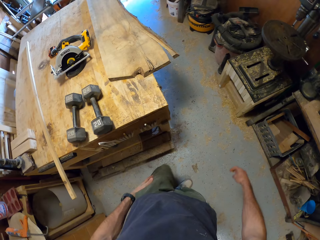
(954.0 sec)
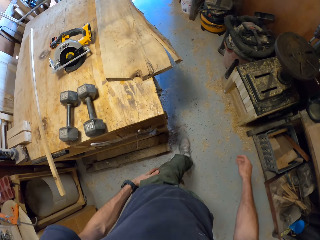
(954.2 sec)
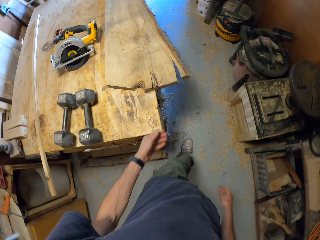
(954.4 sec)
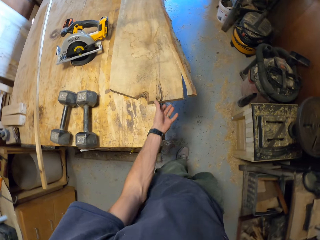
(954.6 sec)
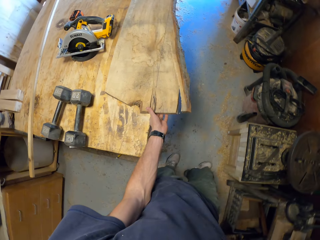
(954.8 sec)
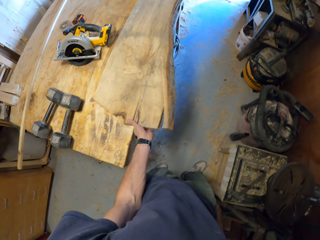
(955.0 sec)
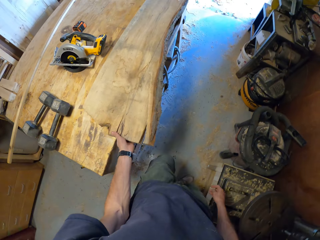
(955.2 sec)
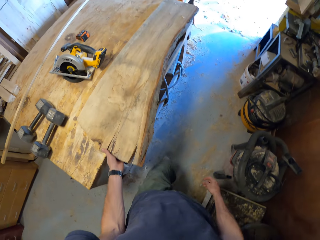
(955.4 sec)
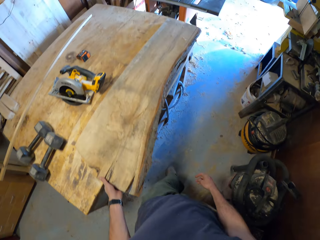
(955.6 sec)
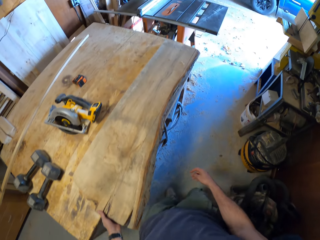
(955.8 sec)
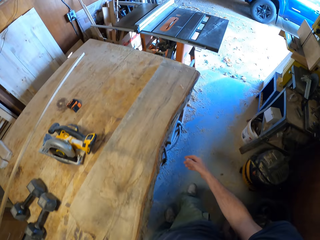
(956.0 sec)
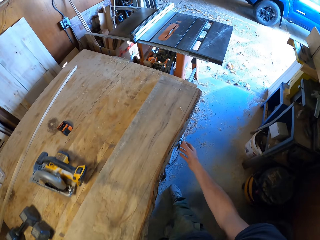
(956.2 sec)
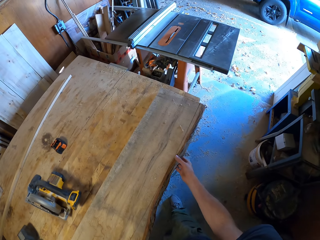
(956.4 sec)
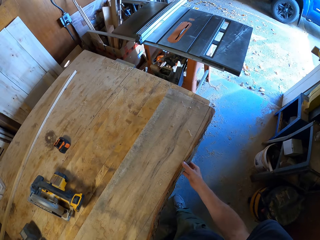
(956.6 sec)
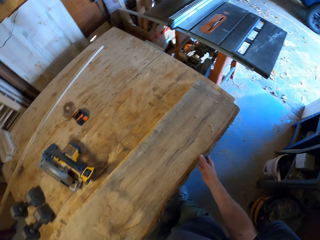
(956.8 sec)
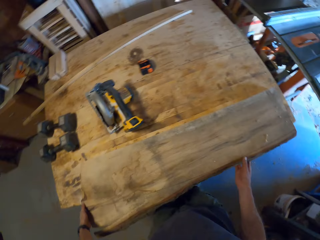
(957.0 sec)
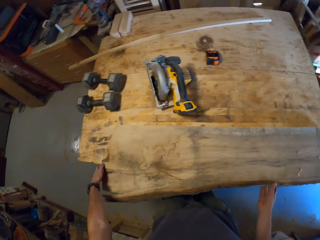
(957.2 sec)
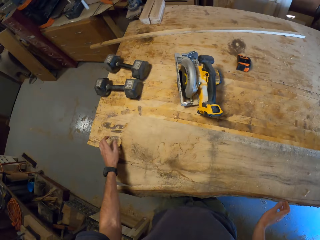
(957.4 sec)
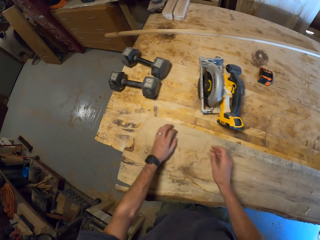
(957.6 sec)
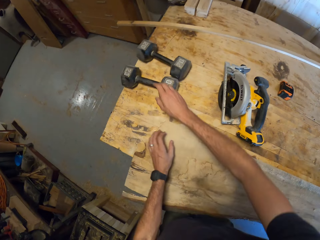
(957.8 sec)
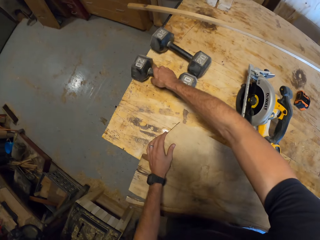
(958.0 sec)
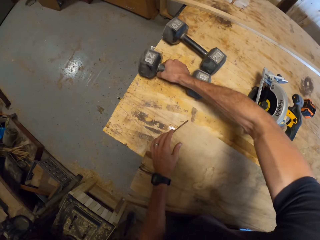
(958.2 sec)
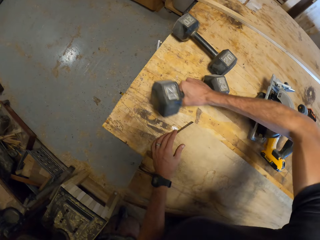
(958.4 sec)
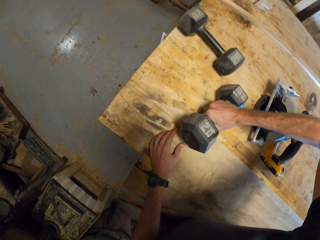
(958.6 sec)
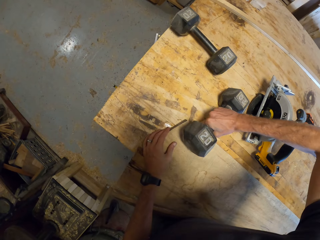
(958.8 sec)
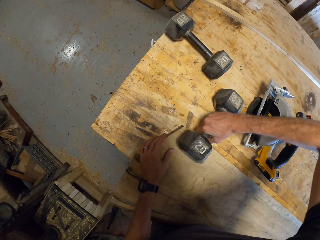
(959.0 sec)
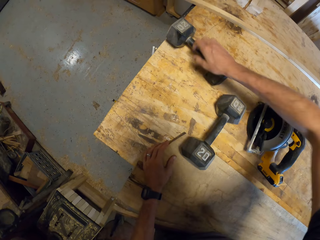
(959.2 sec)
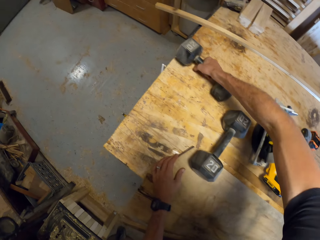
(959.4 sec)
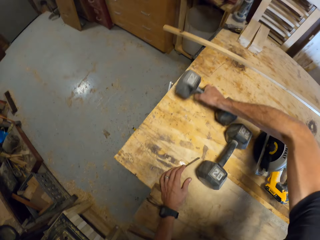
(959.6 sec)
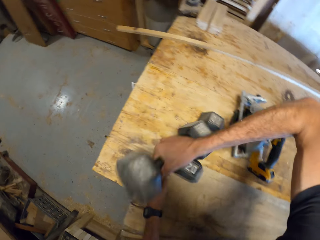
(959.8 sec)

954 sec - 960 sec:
The camera wearer walks round the workshop. He touches the wood on the table with his left hand. He touches the wood on the table with his right hand. He picks up the dumbbell on the table with his right hand and places the dumbbell on the top side of the wood.

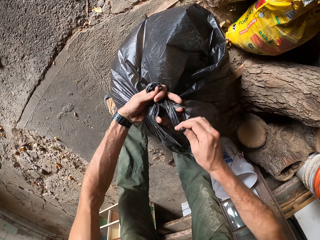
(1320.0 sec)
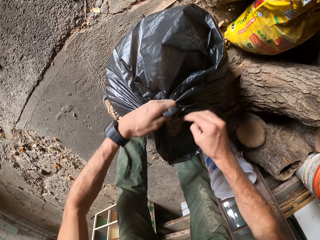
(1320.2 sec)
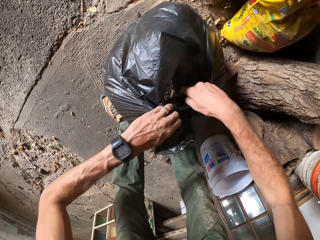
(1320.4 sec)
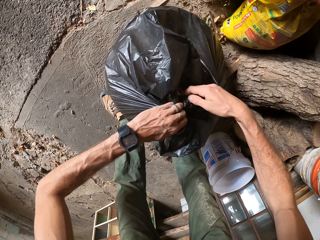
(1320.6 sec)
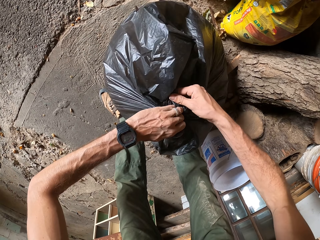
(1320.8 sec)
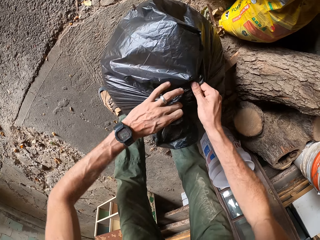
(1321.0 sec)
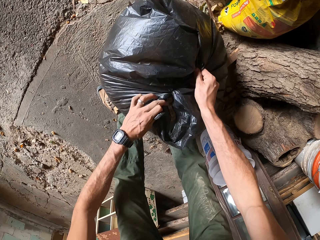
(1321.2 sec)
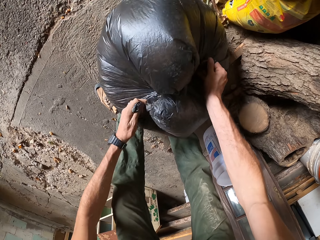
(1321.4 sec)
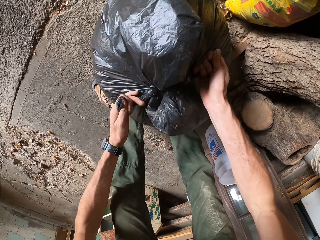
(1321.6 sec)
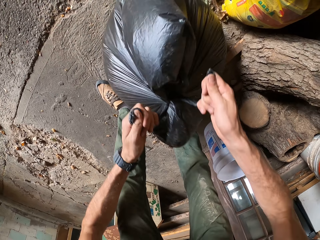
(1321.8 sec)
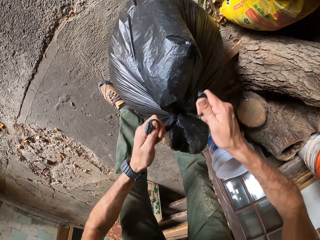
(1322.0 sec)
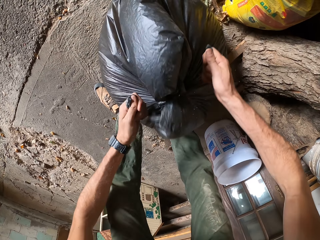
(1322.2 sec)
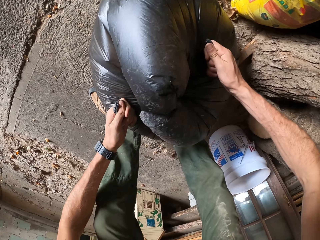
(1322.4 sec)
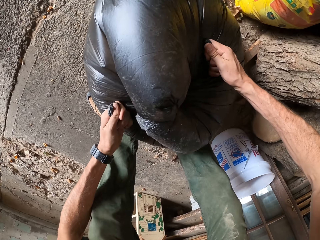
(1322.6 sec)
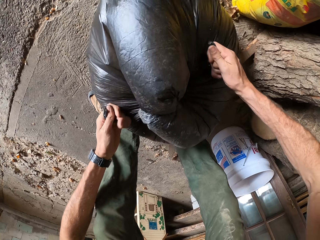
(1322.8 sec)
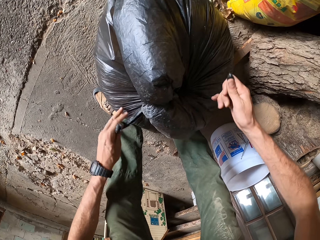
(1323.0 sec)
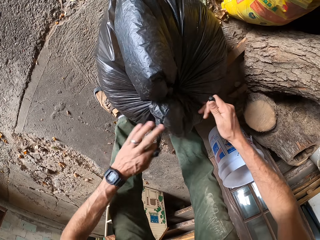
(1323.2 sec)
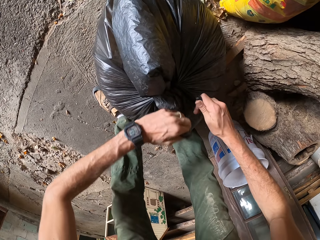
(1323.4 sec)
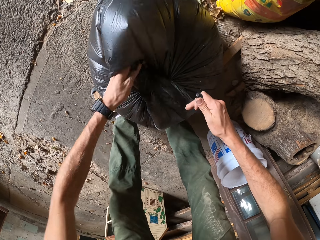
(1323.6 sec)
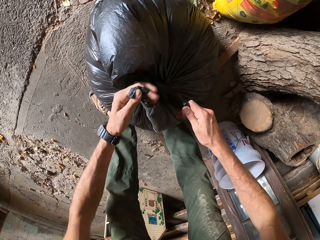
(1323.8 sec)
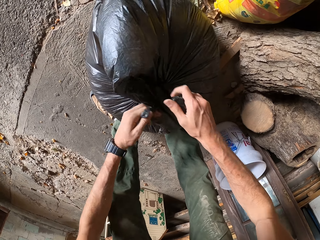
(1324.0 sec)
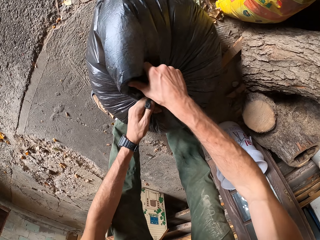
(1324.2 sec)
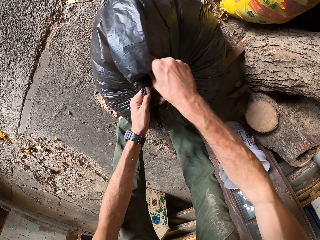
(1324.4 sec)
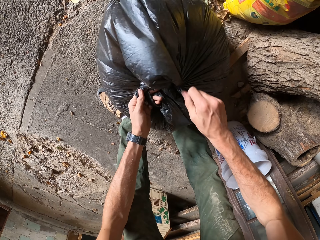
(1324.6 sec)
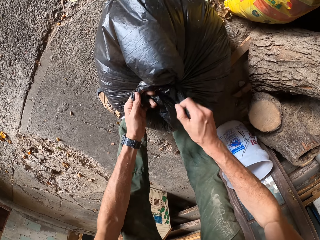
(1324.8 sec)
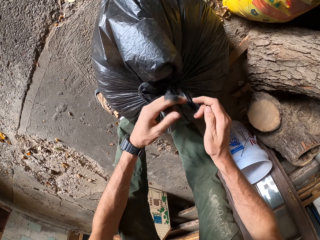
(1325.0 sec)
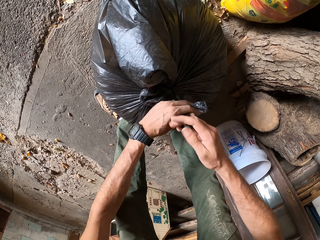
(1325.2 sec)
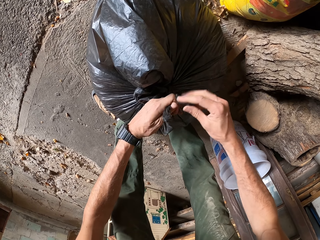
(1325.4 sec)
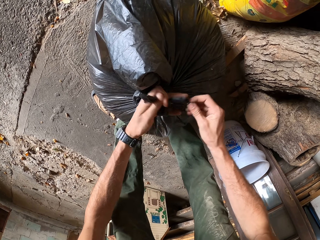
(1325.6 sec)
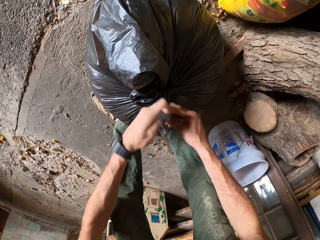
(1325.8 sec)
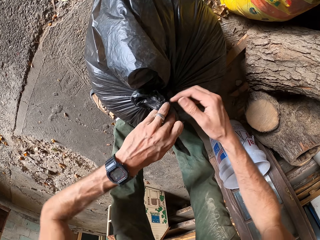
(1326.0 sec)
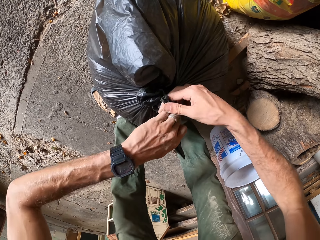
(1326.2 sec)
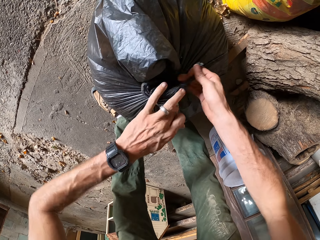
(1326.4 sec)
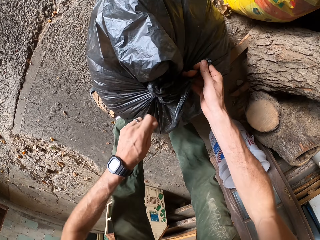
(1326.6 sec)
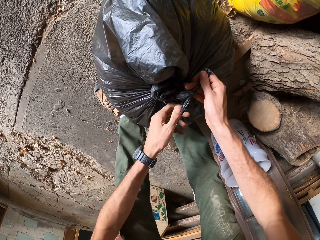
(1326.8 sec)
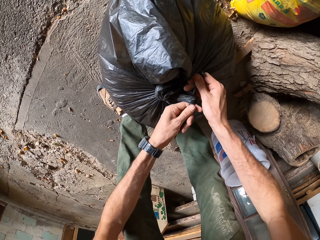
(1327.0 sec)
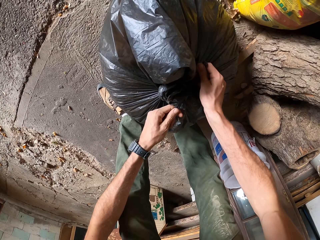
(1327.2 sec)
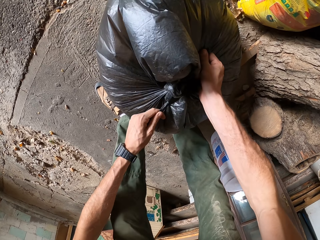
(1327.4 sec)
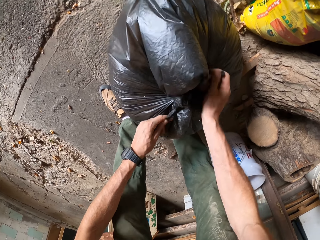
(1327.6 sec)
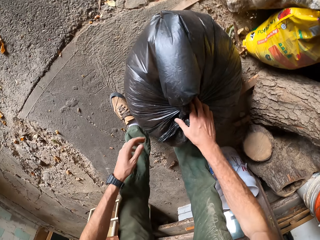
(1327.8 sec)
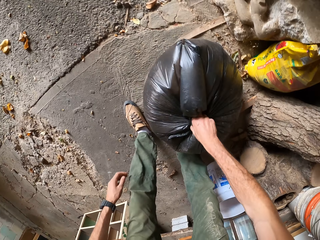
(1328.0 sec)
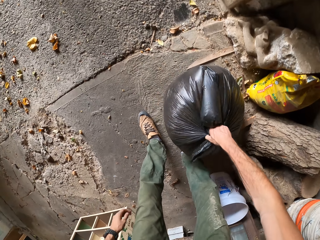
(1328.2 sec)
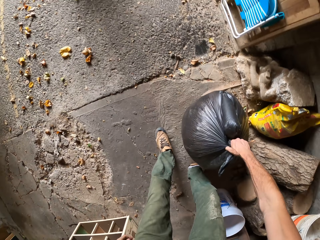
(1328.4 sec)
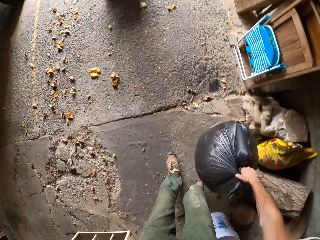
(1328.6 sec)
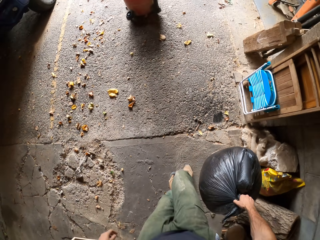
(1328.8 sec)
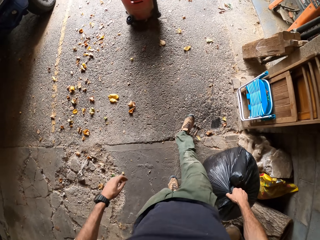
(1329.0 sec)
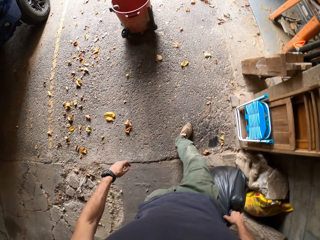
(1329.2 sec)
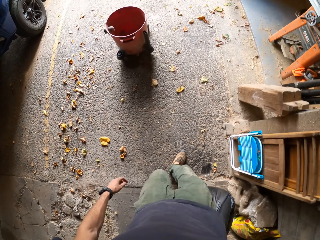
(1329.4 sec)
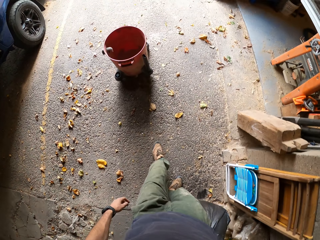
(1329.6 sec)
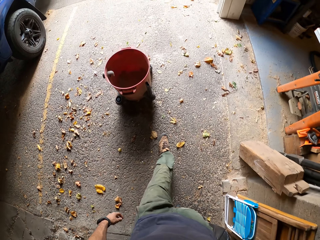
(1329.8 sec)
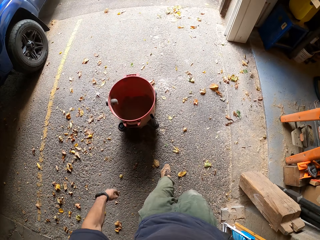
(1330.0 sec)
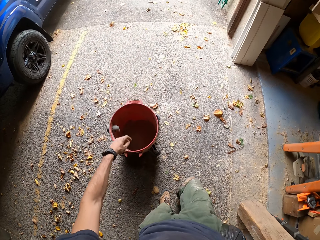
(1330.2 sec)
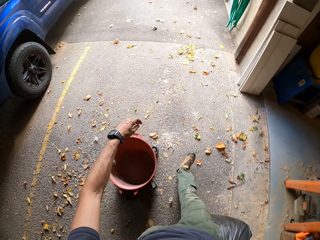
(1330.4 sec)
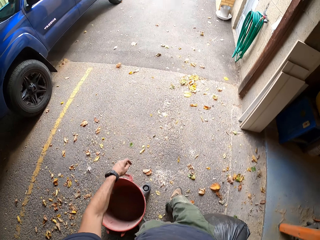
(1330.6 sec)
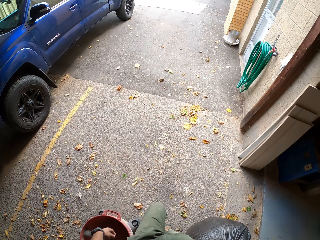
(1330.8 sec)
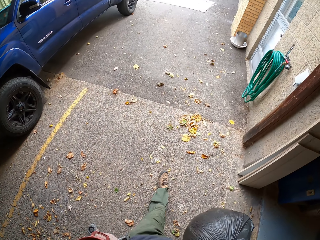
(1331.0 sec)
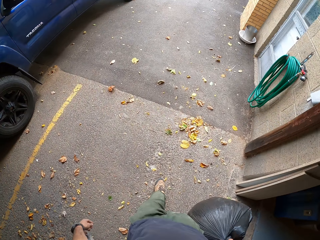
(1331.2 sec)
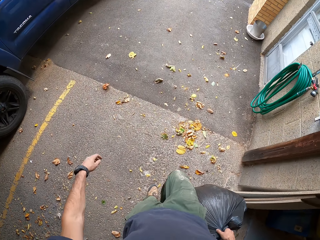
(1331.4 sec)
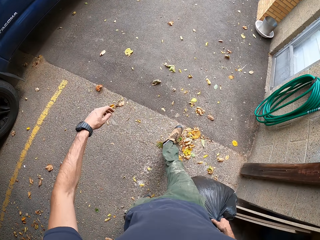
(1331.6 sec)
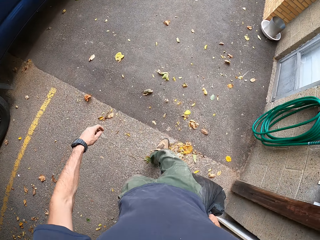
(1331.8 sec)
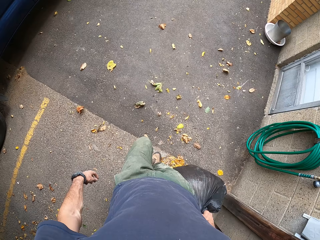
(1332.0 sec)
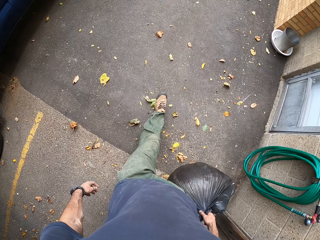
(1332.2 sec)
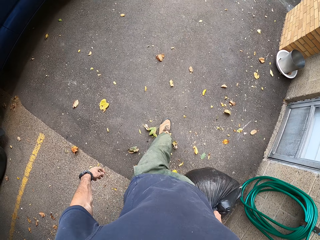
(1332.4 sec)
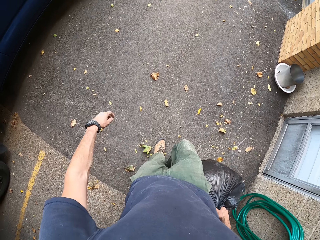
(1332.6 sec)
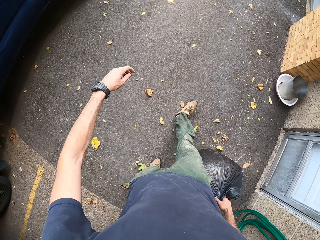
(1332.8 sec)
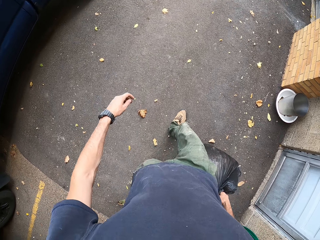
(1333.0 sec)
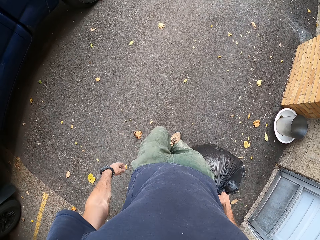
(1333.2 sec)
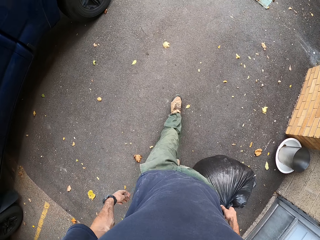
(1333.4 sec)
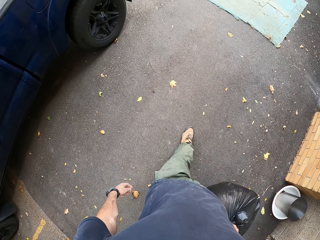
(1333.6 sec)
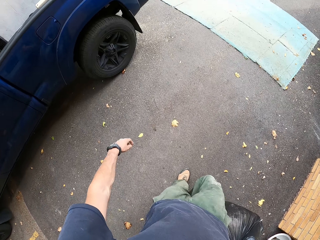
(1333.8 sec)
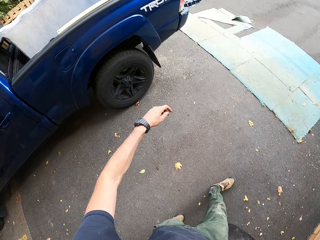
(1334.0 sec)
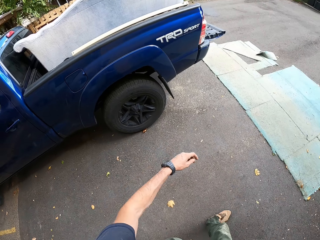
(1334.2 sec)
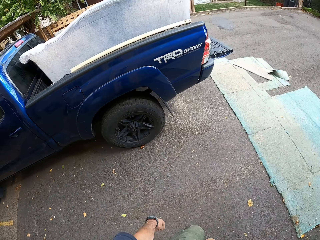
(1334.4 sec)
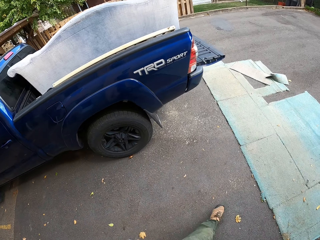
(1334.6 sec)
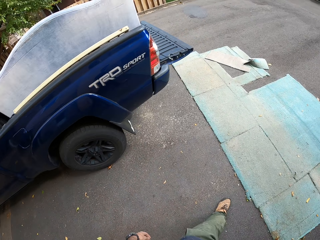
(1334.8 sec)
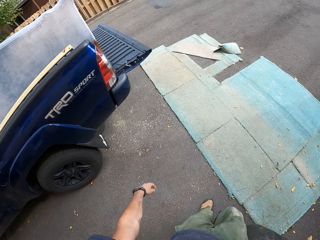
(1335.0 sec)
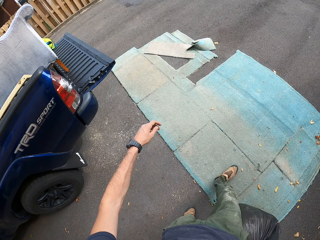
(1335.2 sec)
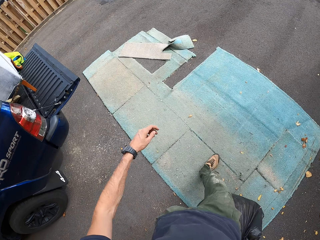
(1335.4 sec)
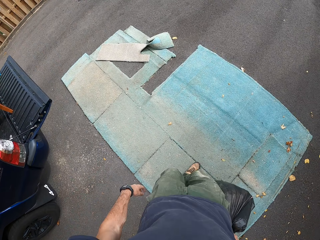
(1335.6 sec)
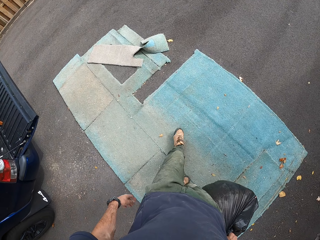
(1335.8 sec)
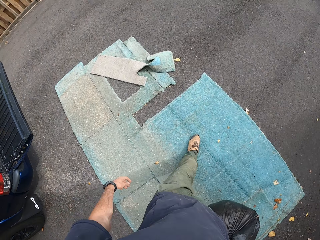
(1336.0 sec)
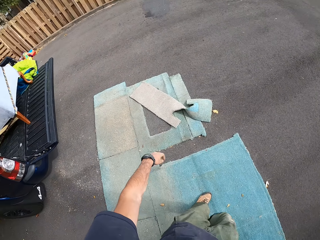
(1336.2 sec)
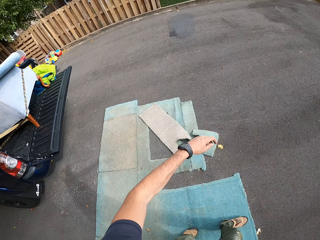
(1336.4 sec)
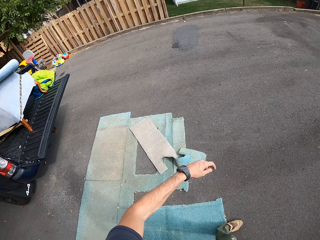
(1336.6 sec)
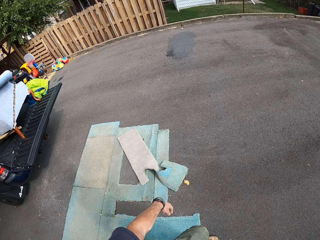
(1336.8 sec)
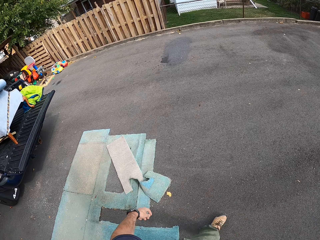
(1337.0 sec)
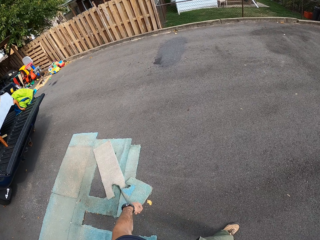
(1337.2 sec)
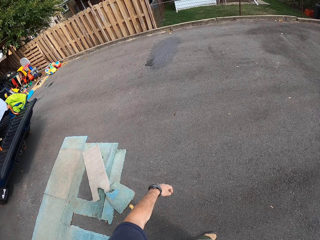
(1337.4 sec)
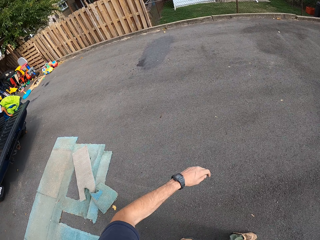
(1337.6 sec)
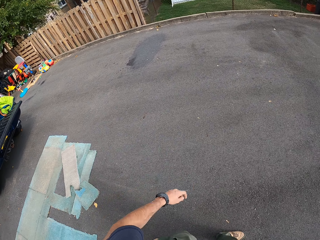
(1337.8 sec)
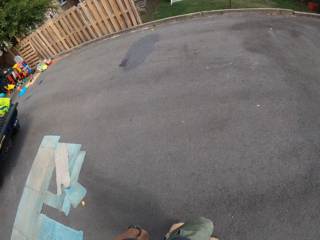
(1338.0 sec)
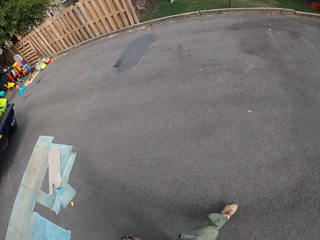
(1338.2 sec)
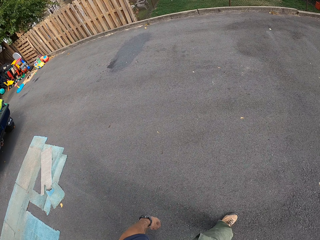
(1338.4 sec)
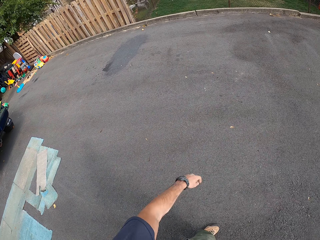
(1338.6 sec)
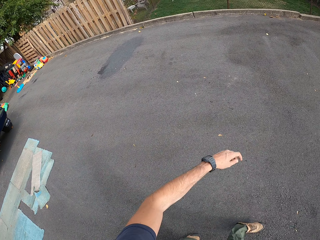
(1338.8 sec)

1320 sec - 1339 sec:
The camera wearer ties the paper bag. He carries the refuse bag with his right hand. He walks out of the workshop.
